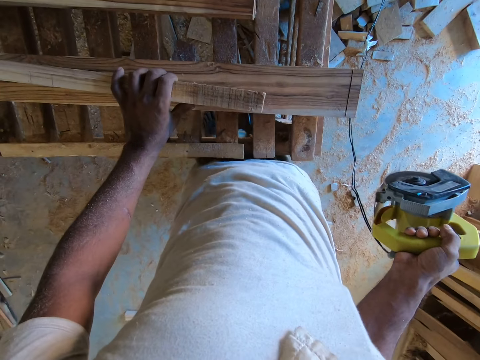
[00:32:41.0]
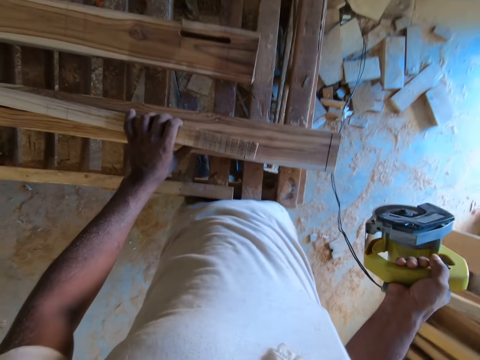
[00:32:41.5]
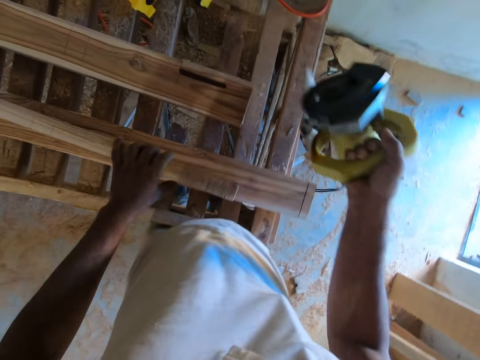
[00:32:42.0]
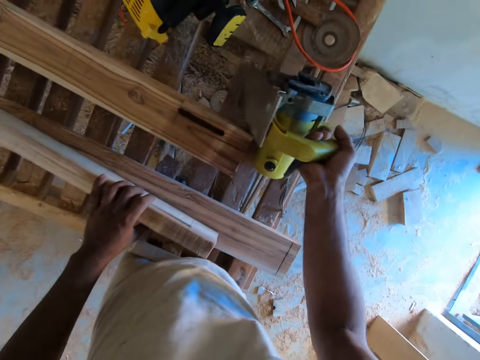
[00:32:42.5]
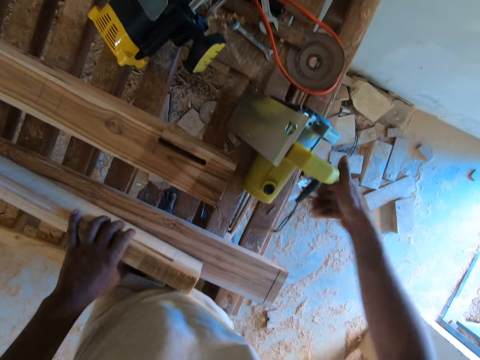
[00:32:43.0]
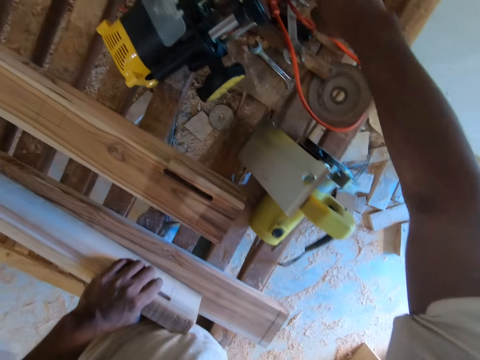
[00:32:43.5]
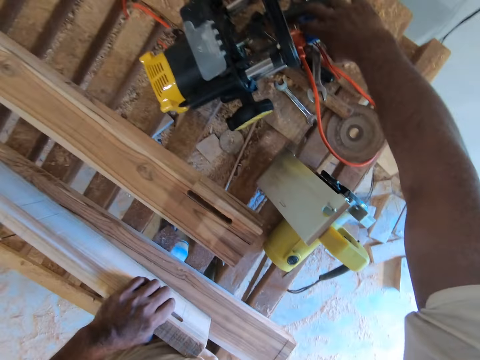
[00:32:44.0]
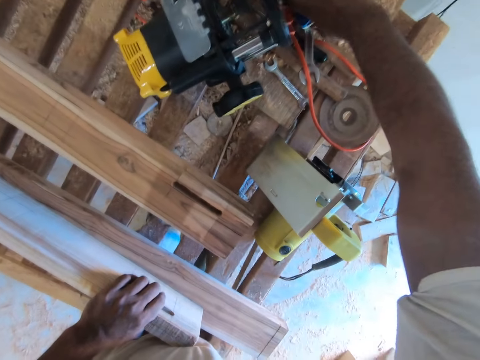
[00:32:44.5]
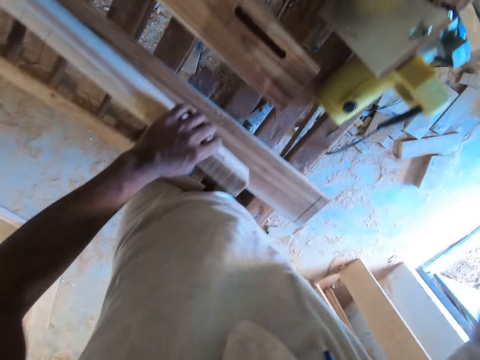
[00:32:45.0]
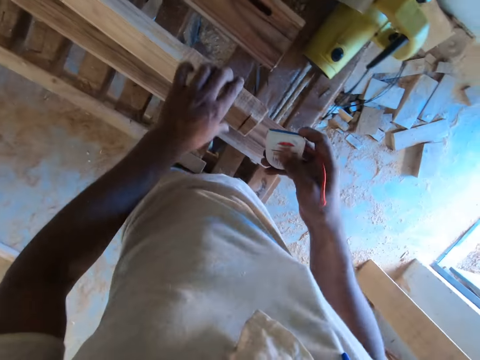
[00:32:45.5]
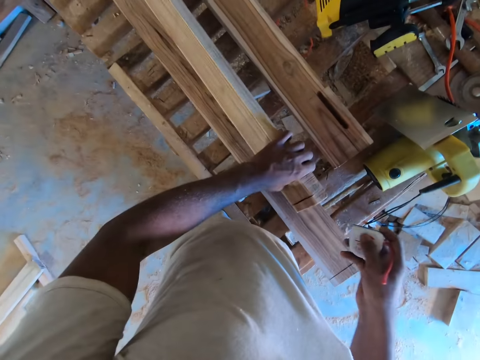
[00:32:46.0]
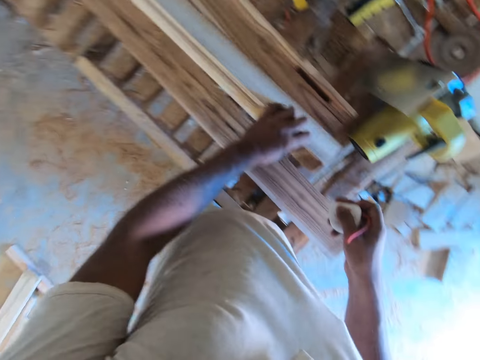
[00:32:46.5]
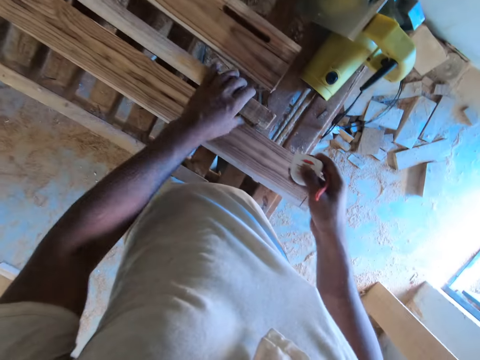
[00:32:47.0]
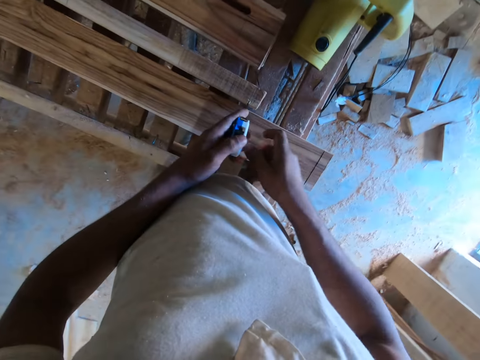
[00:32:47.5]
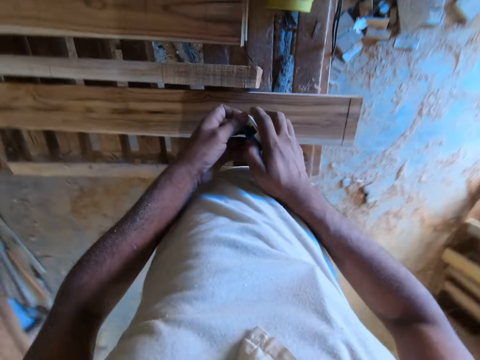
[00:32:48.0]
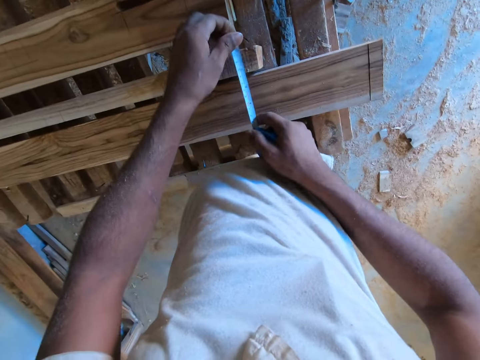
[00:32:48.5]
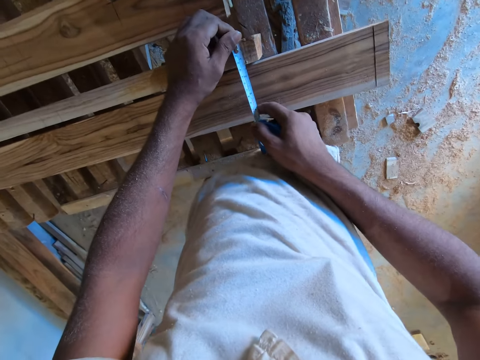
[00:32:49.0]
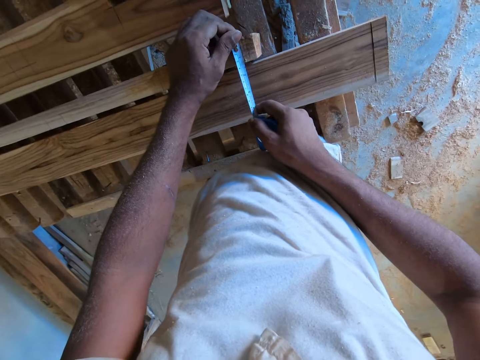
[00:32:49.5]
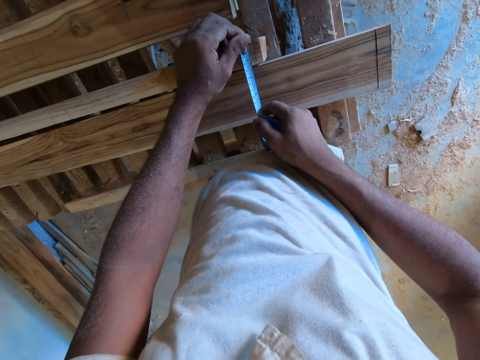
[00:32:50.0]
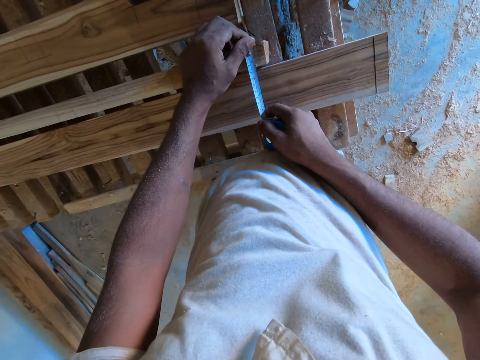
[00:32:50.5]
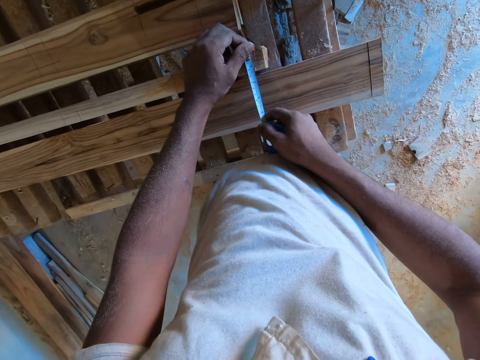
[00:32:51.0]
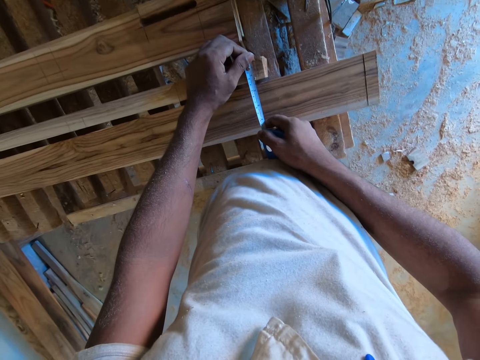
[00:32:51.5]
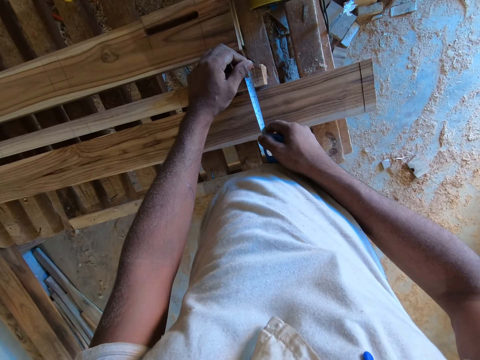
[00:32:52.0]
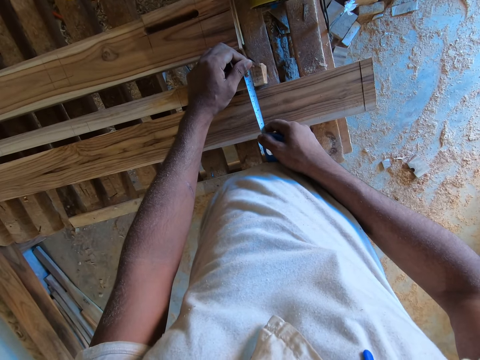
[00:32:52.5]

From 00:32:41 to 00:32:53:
The camera wearer drops the hand wood cutting machine on the worktable with his right hand. He picks the measuring tape or tape measure from the worktable with his right hand. He holds the wood. He measures the piece of wood with the measuring tape stretched in both hands. He pulls the tape measure.

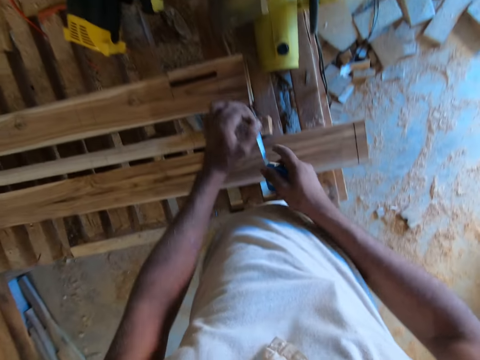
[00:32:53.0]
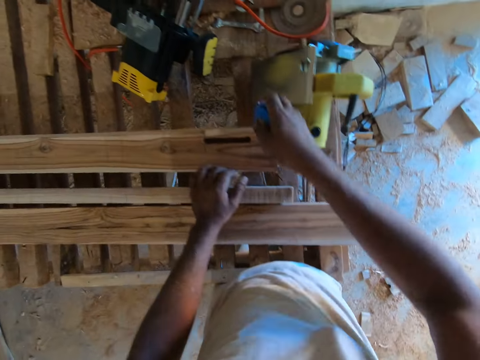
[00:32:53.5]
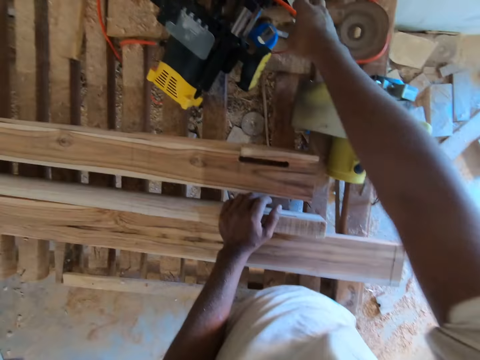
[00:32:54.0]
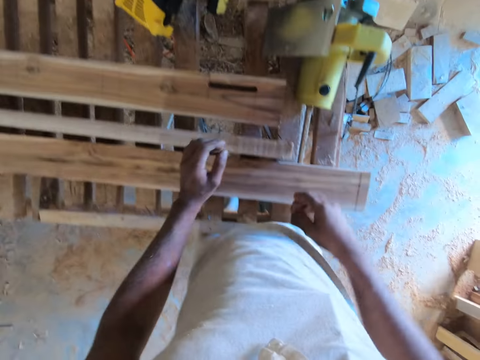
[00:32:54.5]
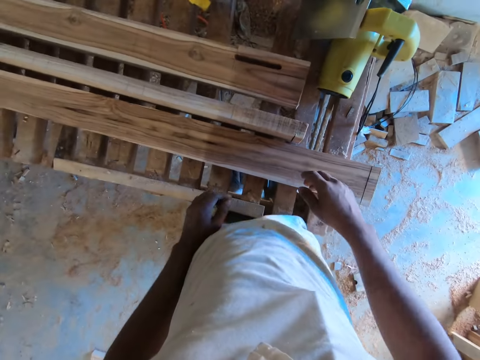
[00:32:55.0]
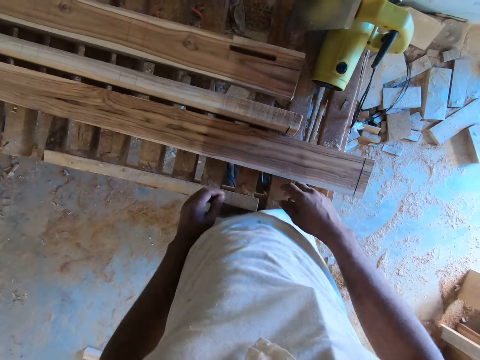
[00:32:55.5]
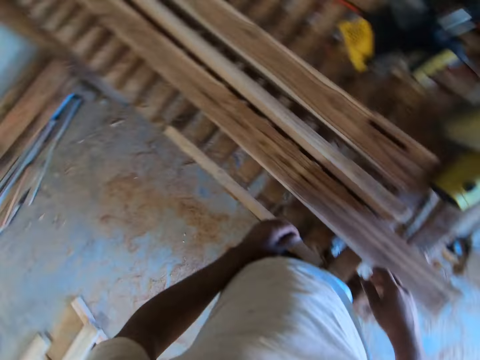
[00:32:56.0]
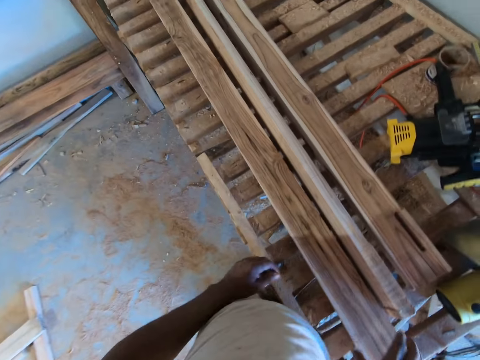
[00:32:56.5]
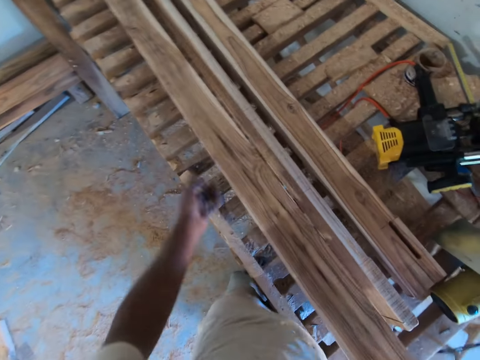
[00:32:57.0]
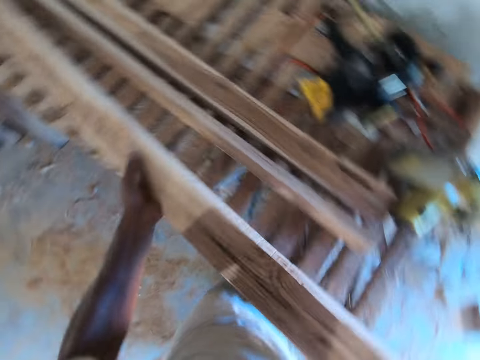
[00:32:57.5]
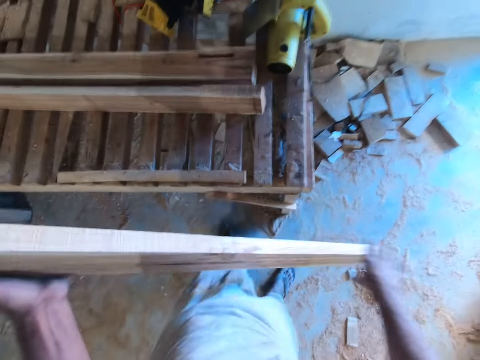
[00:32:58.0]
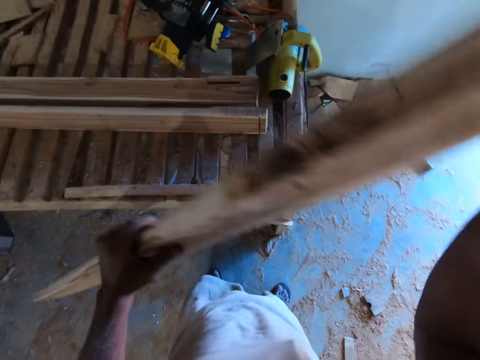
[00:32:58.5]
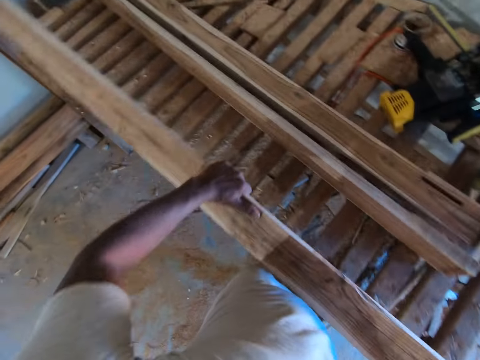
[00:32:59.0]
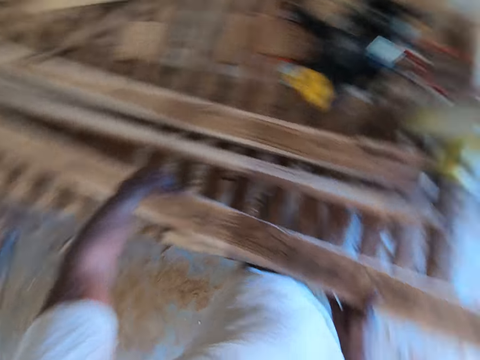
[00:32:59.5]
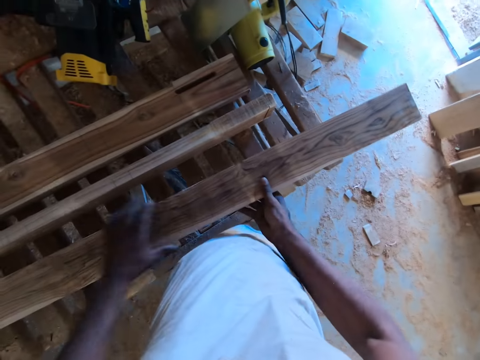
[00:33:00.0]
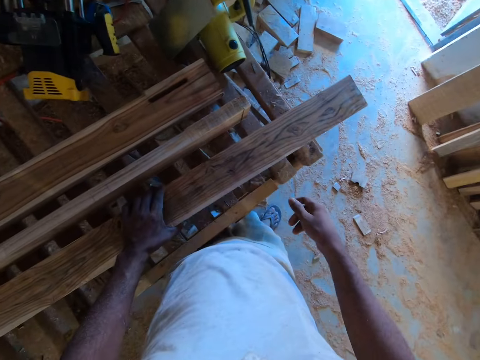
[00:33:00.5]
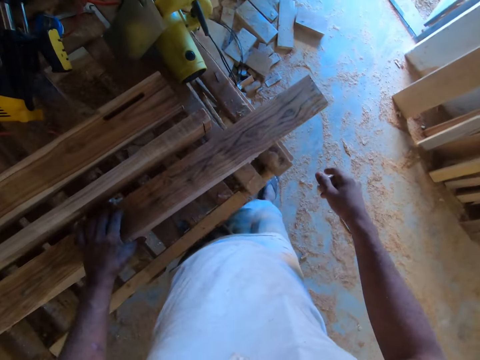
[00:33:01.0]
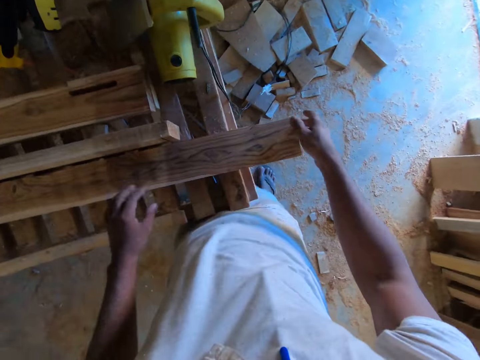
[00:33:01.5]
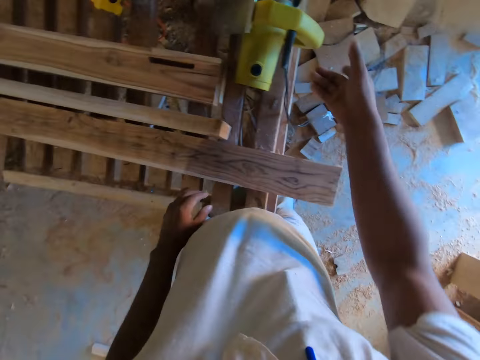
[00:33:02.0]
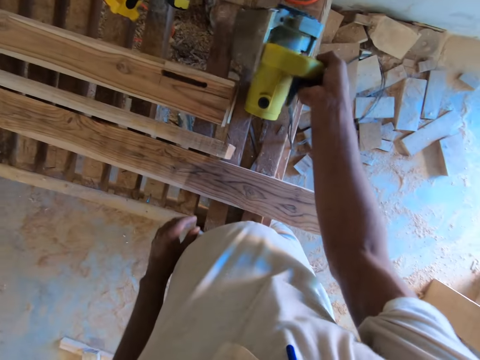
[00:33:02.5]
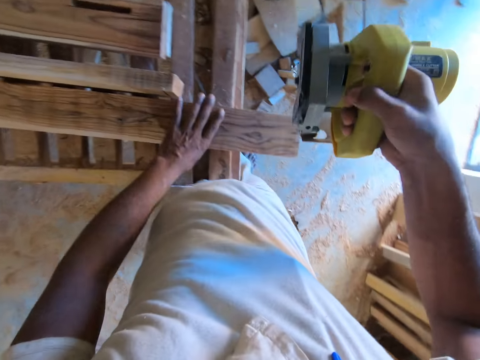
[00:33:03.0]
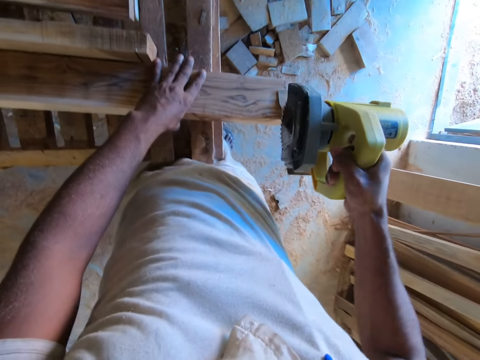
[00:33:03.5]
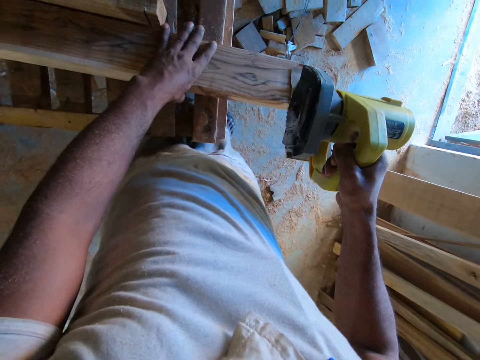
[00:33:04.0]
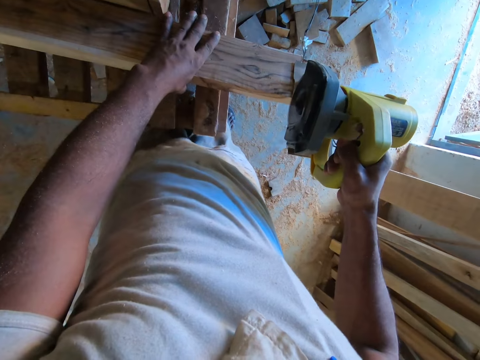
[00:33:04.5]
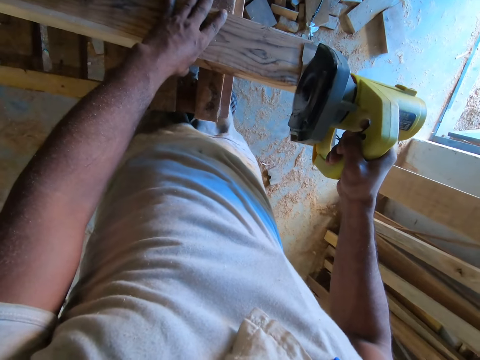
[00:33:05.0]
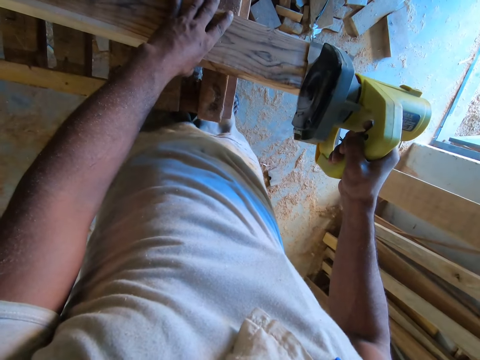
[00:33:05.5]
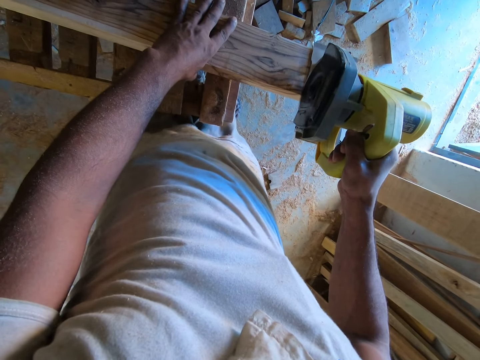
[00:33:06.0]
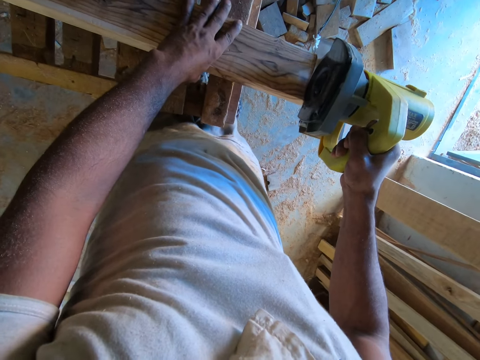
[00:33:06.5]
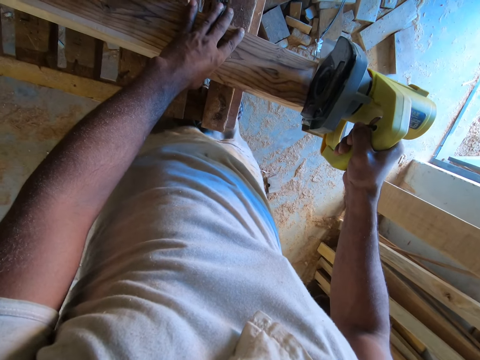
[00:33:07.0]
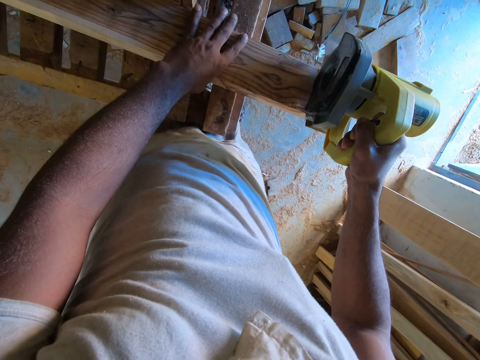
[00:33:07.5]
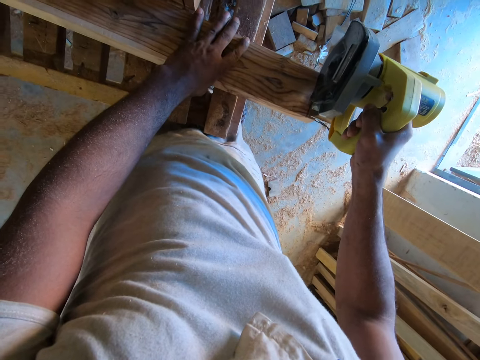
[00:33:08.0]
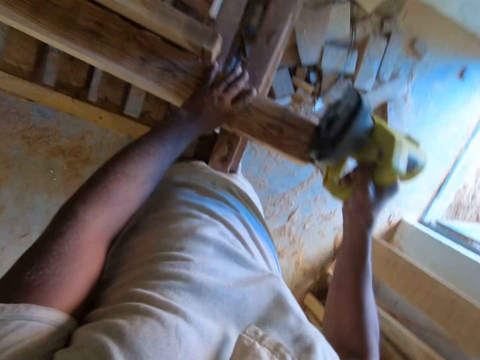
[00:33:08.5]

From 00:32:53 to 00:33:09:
The camera wearer drops the measuring tape on the worktable with his right hand. He looks around. He flips the piece of wood on the worktable with both hands. He carries the wood and drops the wood. He picks the hand wood cutting machine from the worktable with his right hand. He cuts the piece of wood with the hand wood cutting machine in his right hand.
